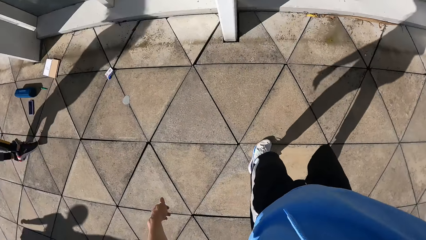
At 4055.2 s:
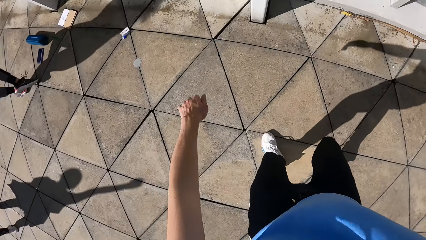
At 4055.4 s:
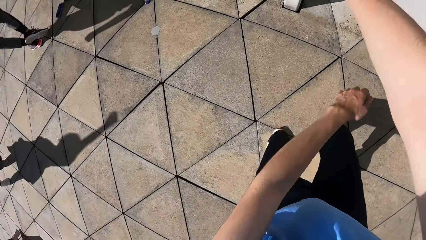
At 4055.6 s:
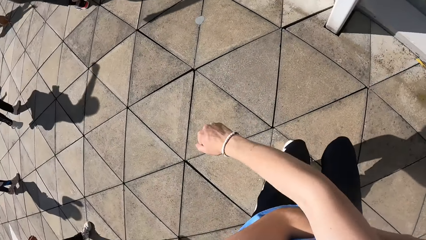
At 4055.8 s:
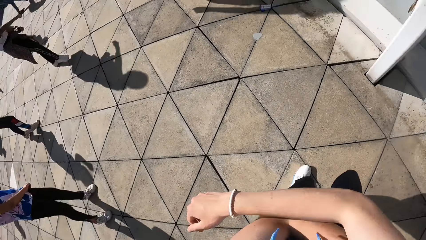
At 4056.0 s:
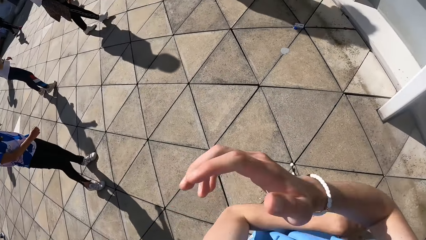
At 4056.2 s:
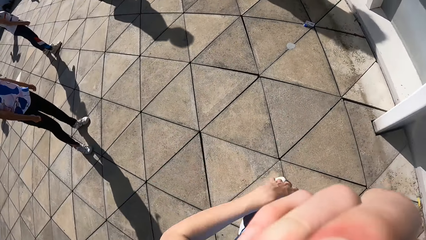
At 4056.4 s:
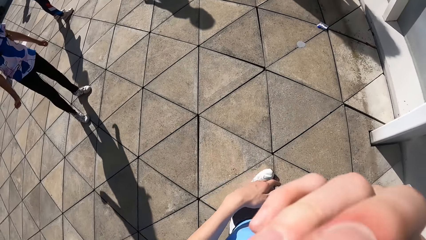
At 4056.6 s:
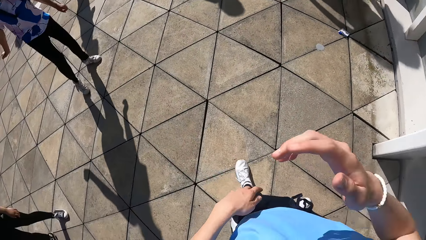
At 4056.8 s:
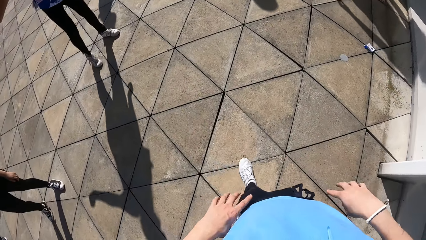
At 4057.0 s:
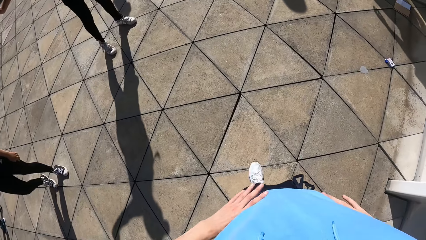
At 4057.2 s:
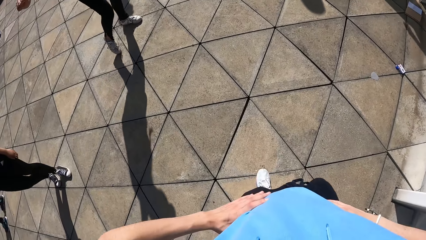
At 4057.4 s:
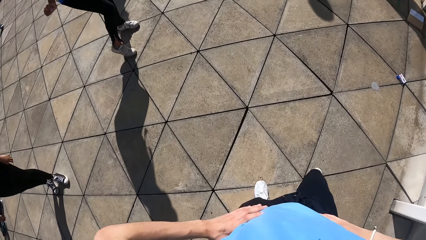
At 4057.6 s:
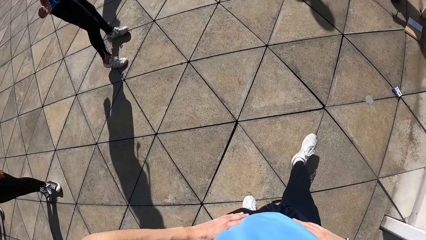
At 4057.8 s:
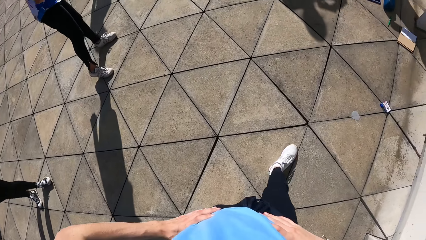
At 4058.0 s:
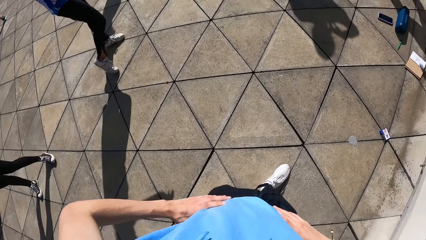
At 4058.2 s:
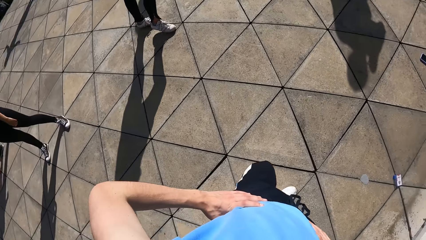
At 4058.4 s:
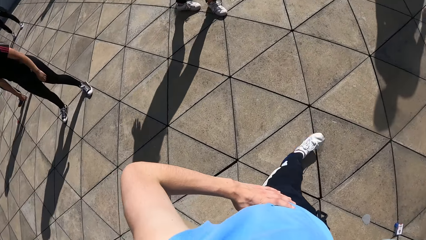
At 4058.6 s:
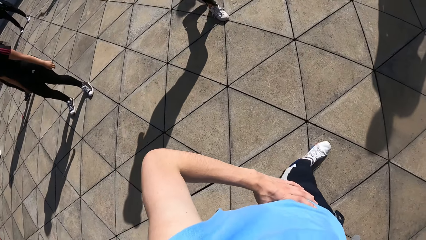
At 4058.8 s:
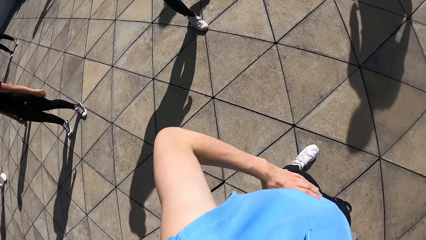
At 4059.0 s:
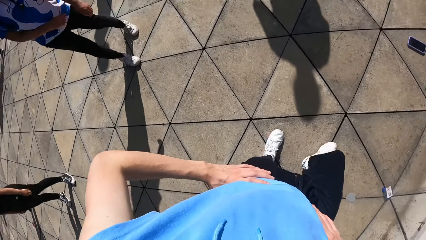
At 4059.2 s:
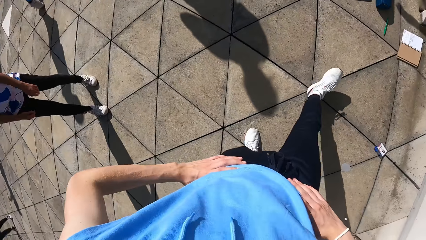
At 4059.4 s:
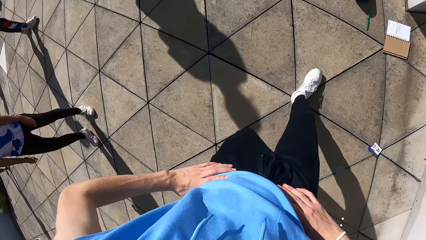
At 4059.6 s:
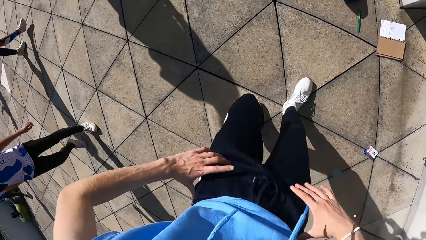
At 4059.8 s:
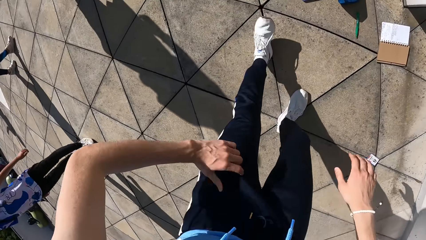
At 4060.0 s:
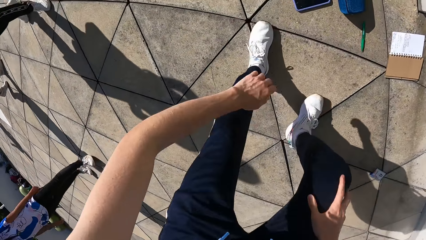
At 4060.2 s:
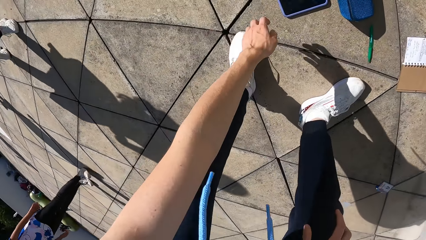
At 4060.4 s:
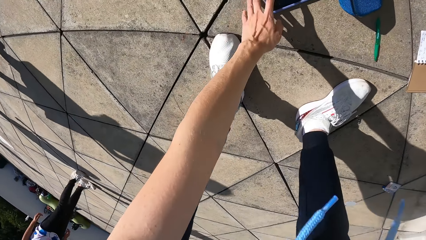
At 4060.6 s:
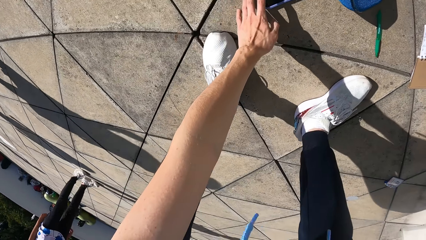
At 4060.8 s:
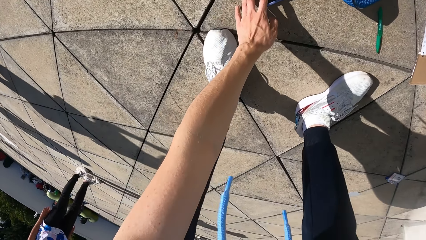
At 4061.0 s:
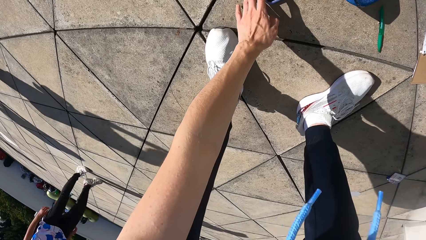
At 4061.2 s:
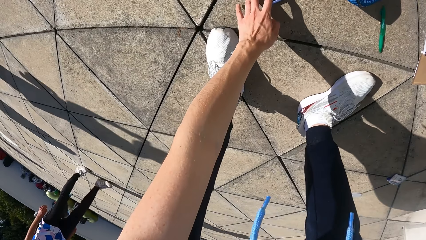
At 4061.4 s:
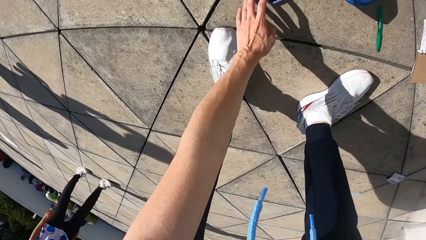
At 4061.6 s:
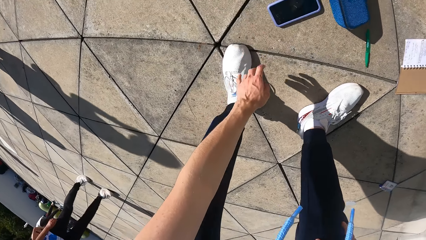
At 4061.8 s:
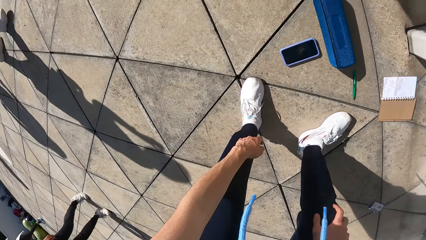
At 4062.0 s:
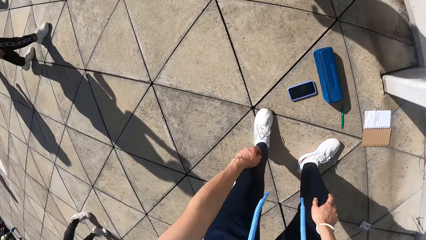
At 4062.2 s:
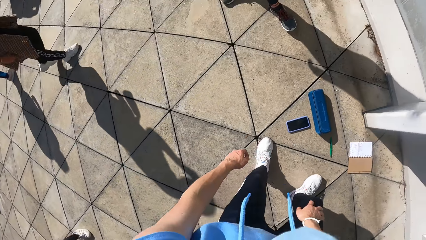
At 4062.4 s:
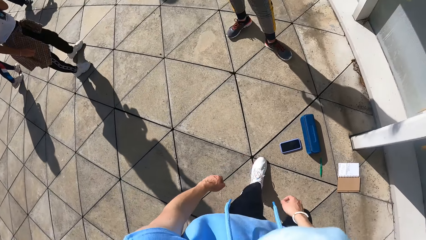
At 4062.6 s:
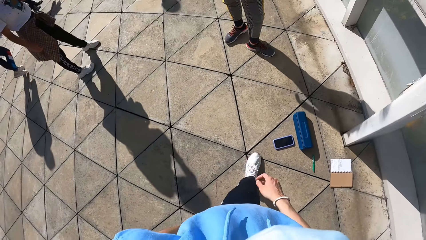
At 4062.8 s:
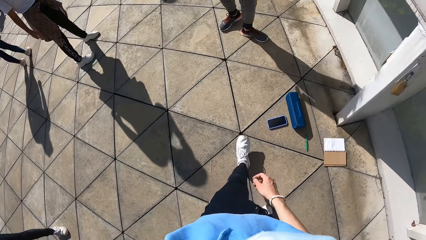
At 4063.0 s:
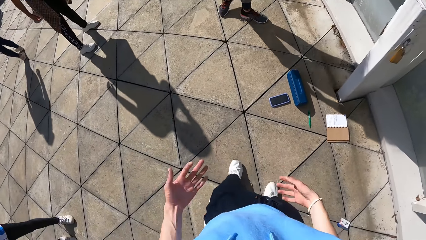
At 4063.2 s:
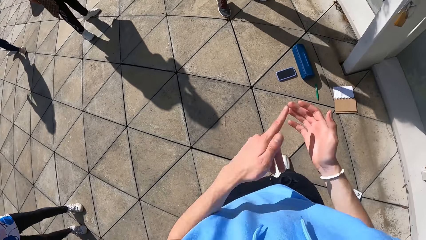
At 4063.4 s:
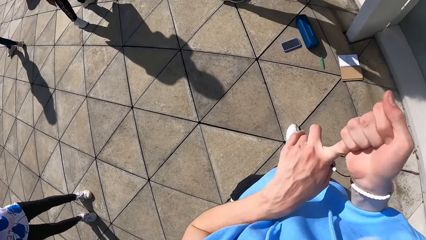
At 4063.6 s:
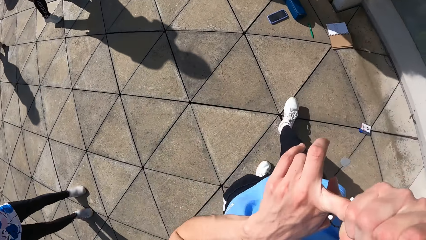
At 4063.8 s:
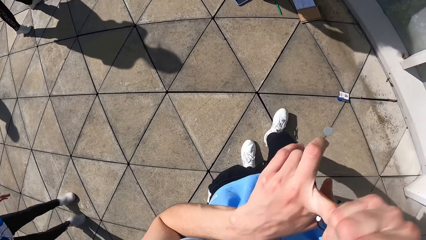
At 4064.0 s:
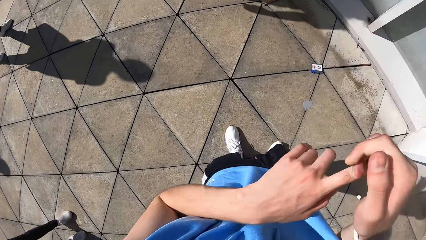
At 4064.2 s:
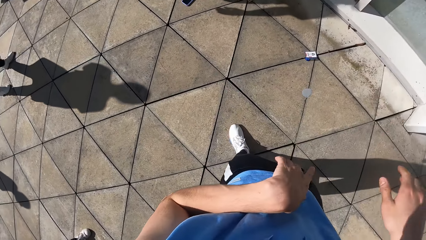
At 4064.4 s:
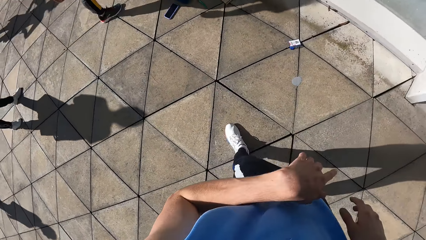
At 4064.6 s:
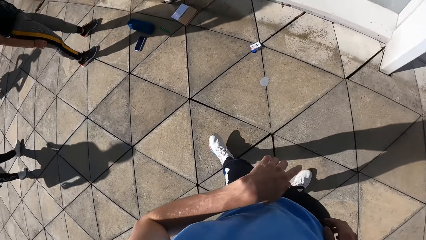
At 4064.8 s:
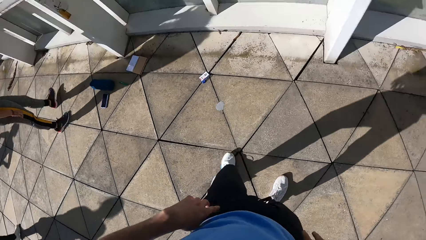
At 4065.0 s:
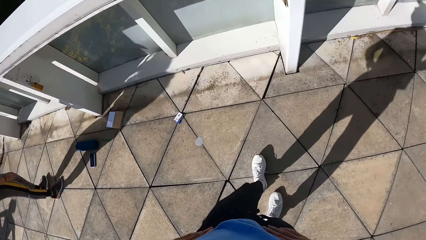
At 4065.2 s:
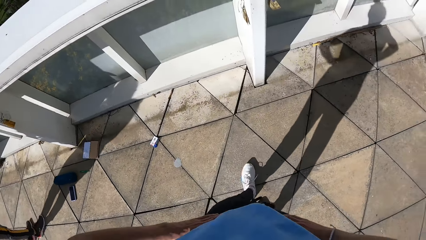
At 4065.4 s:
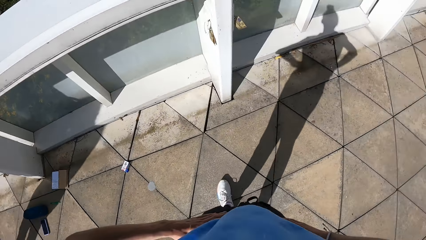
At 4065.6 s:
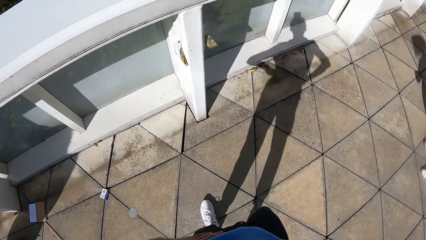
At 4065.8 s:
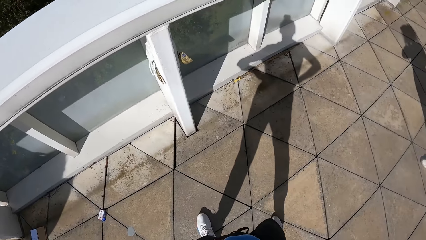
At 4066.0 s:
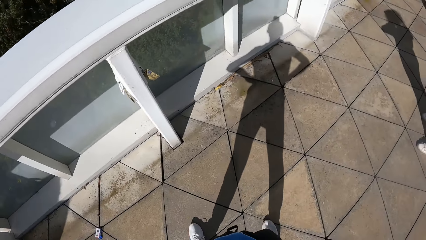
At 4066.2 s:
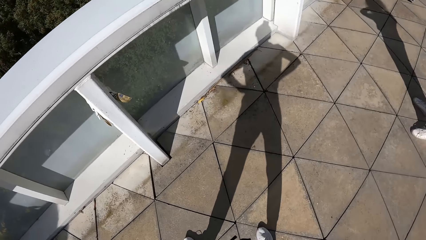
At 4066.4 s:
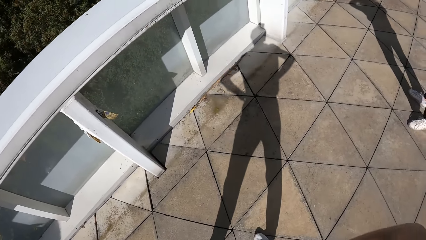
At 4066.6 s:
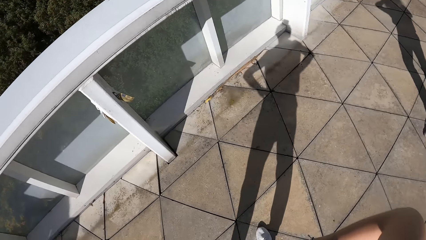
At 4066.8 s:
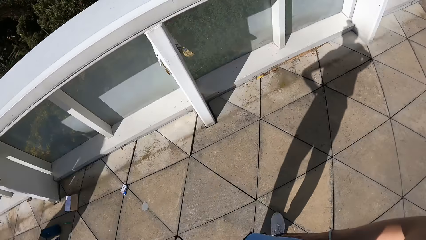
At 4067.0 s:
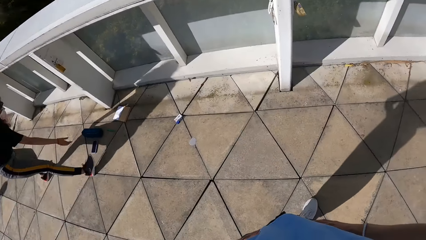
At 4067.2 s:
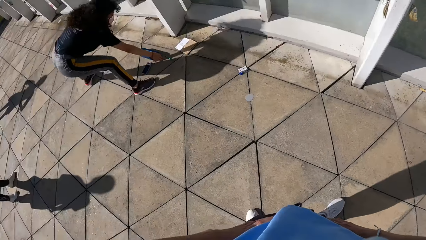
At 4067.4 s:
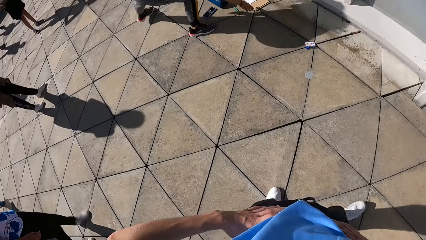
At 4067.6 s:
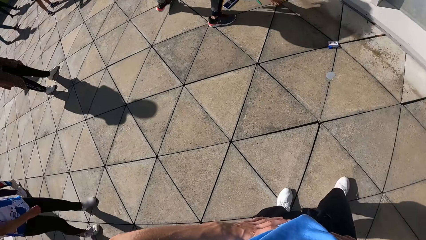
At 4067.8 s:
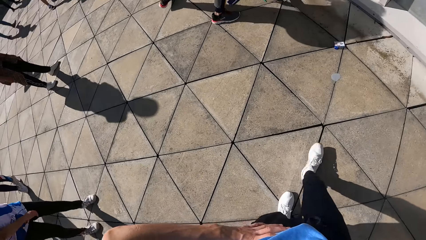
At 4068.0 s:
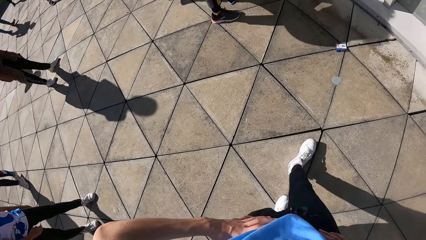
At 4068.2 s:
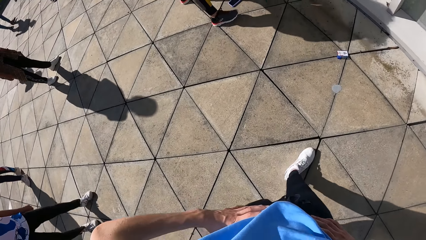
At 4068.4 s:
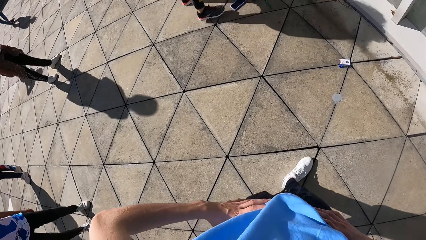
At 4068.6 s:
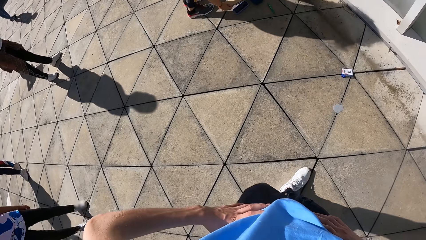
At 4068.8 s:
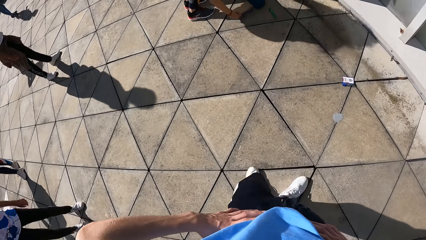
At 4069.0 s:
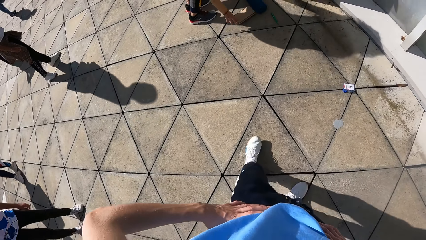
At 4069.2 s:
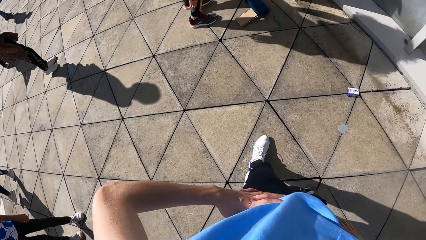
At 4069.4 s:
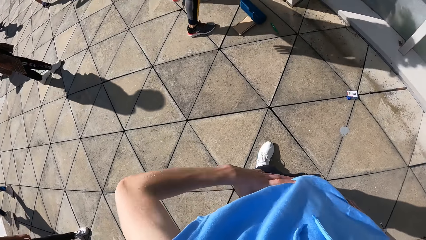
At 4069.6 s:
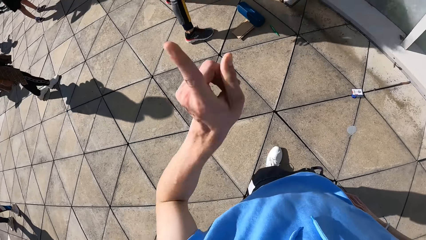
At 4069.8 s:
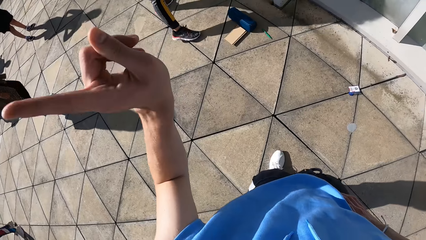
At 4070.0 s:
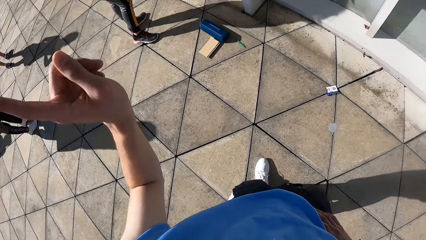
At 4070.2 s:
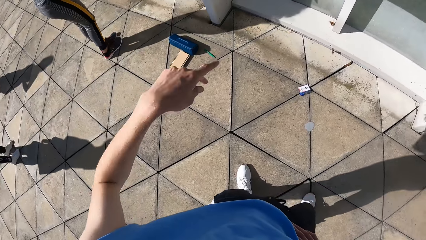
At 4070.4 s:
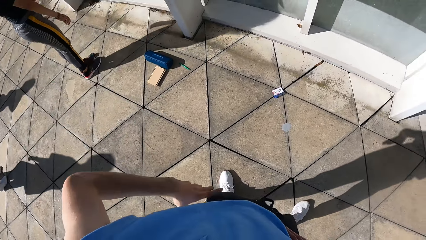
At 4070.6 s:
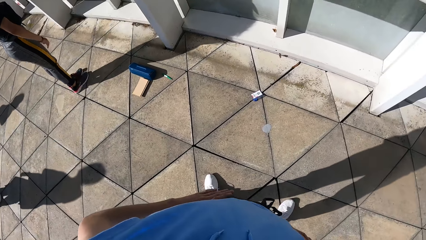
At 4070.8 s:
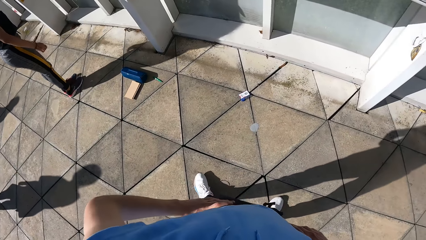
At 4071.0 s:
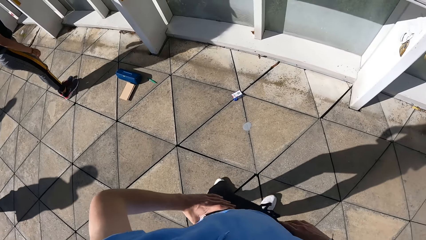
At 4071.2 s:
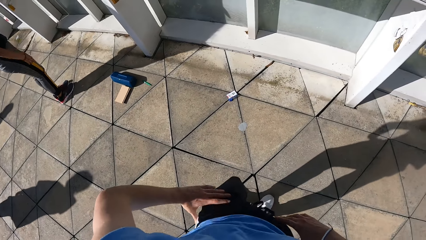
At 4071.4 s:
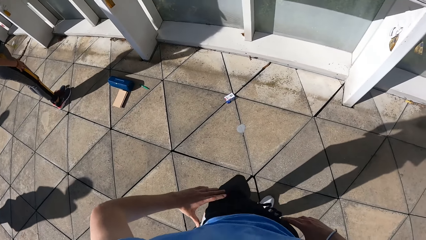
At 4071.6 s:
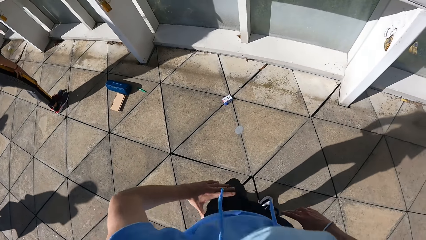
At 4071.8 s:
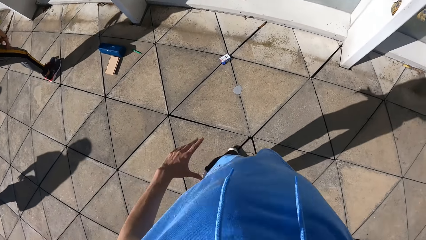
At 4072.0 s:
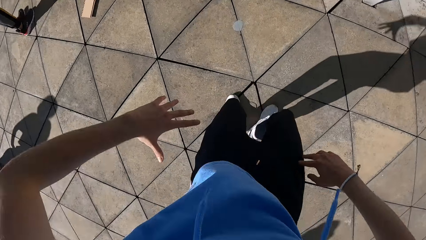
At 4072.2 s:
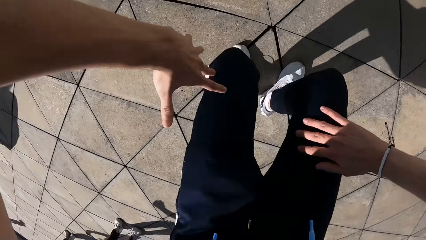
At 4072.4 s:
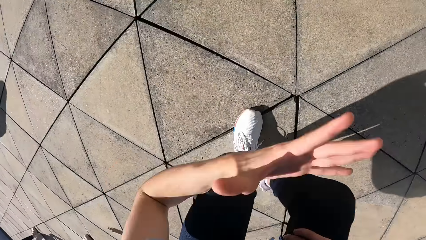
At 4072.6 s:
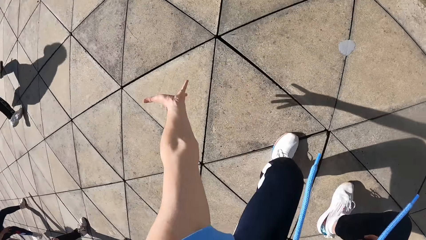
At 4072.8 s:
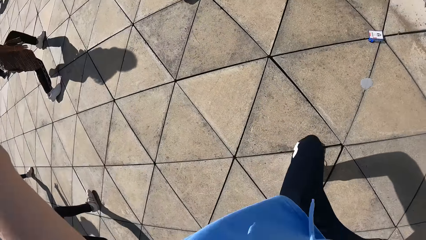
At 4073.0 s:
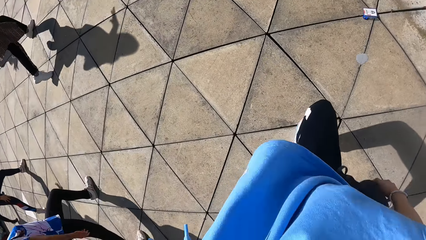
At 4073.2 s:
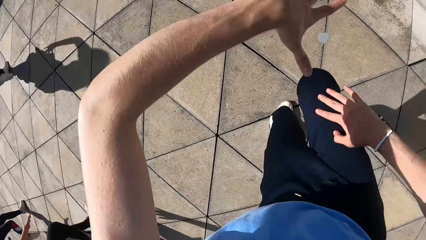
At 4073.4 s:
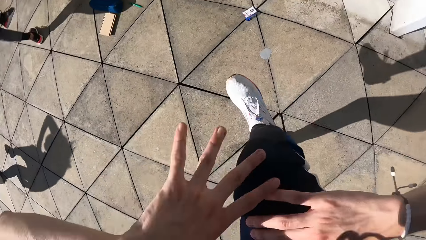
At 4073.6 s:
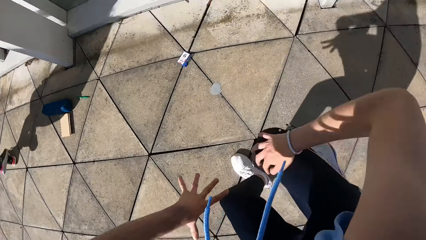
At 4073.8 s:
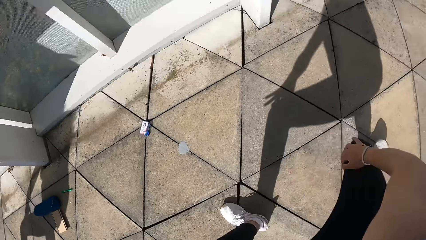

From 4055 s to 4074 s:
The camera wearer touches his face with his right hand. He holds his waist. He walks around the ground. He operates a phone on the floor with his left hand. He moves backwards. He holds his left finger with his right hand. He walks. He points up. He instructs a group of people. He touches the waist. He dances.
